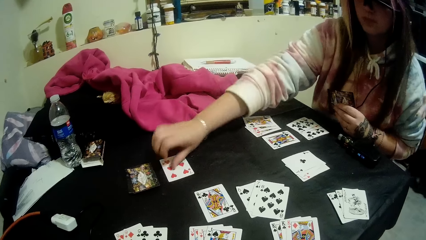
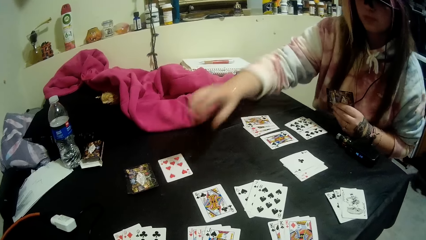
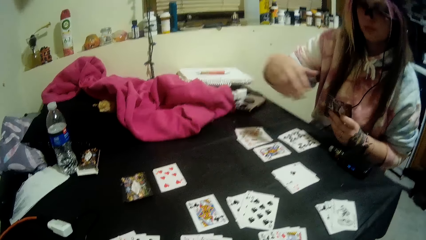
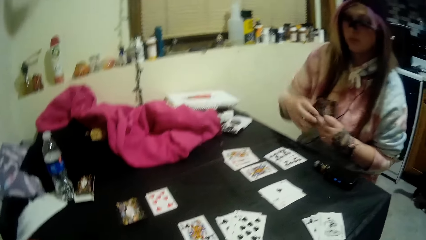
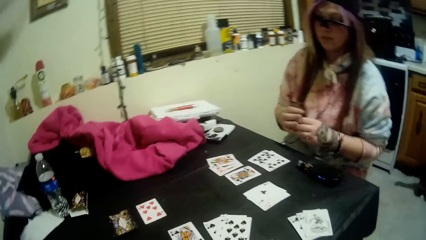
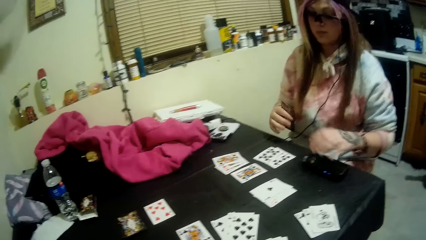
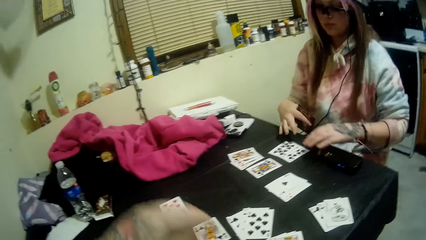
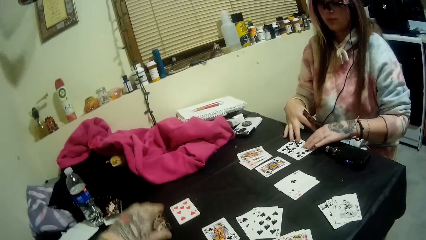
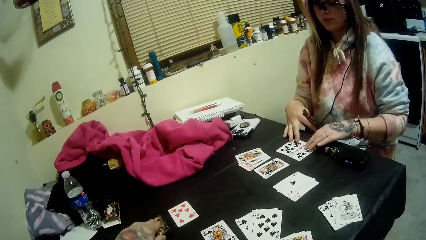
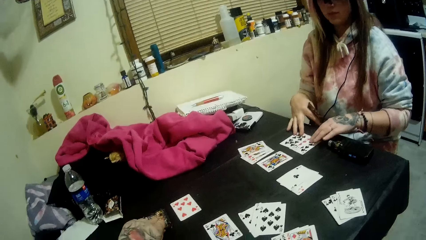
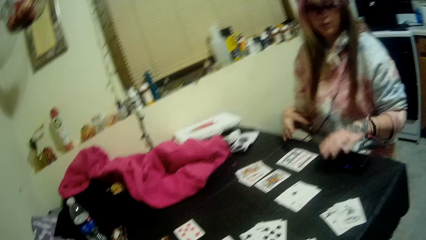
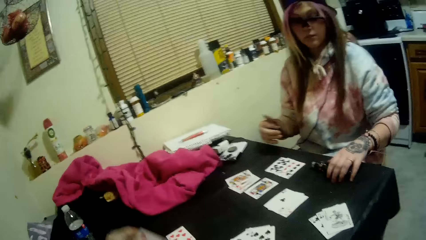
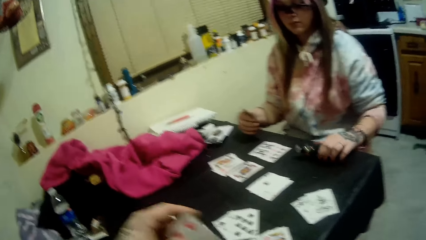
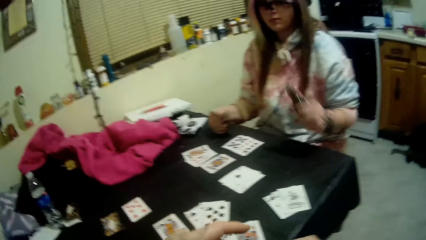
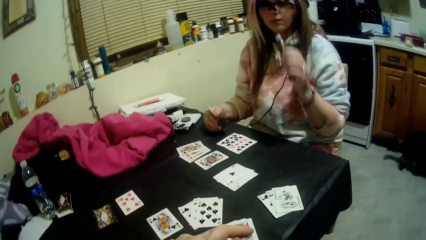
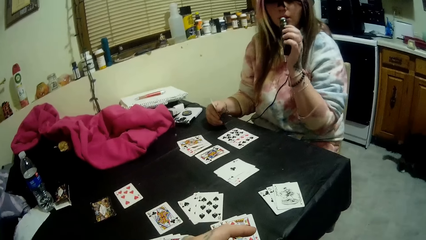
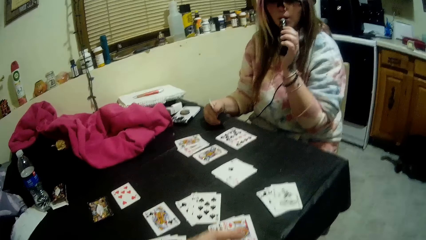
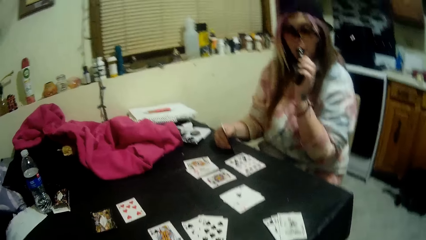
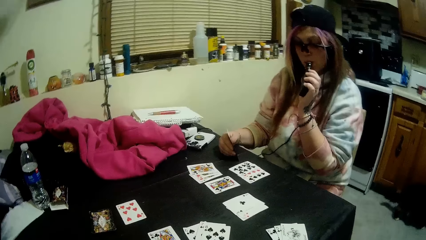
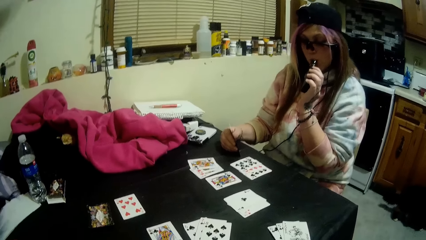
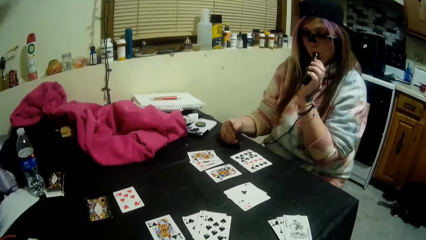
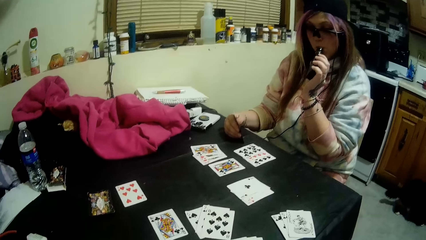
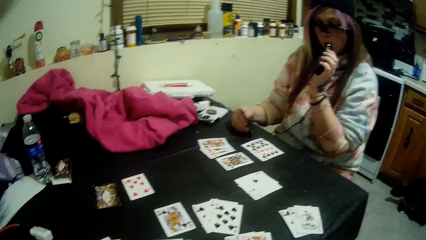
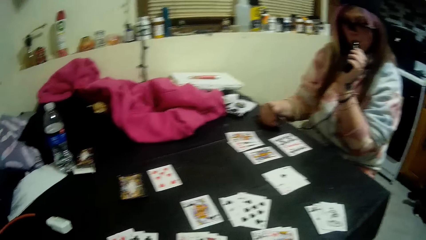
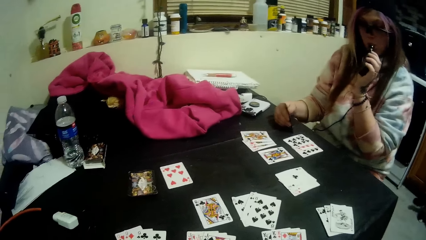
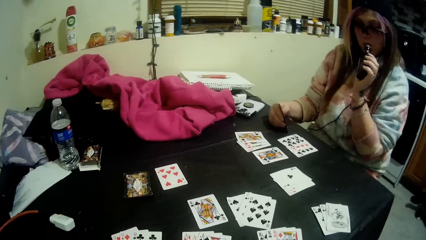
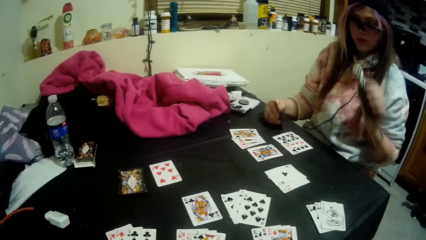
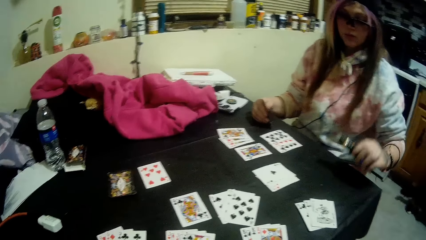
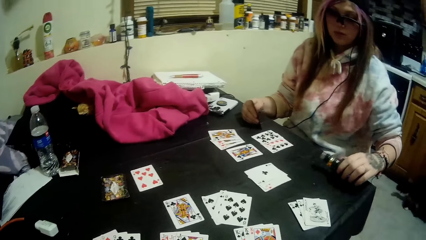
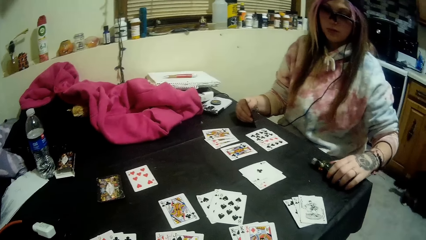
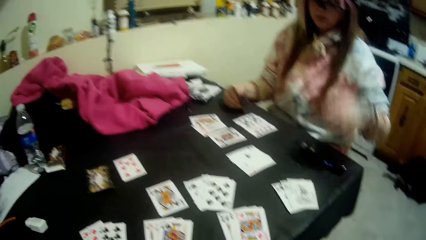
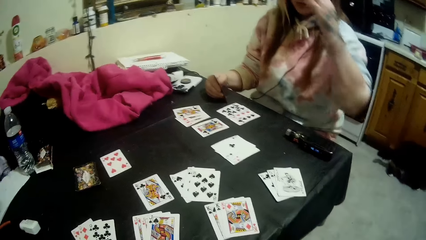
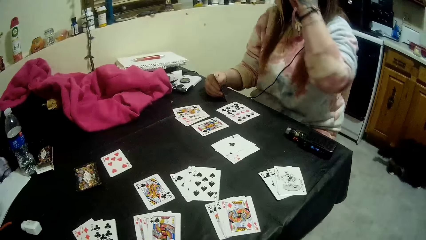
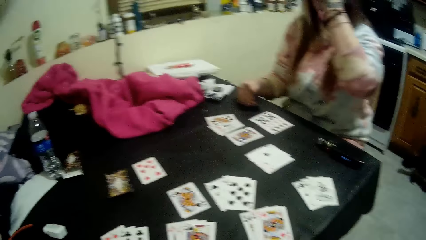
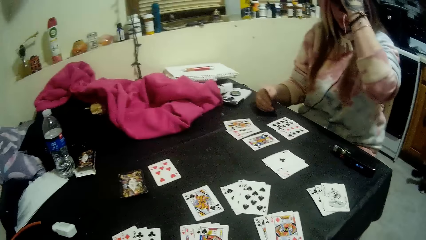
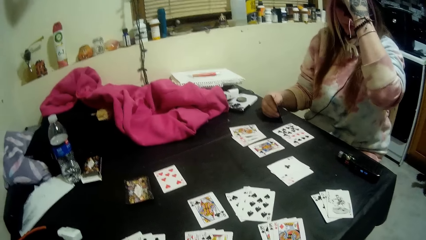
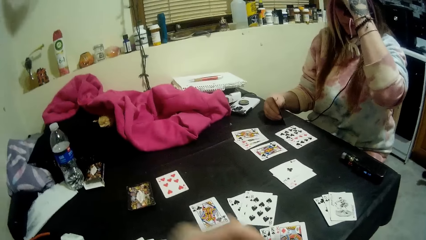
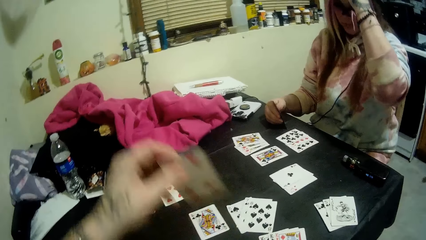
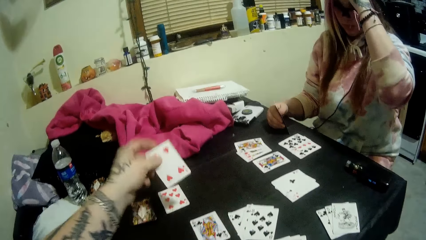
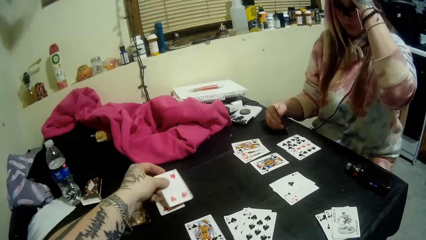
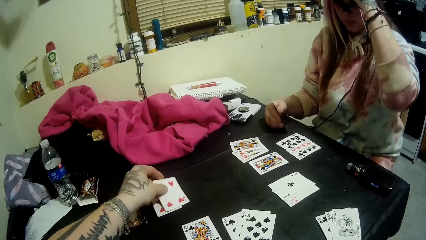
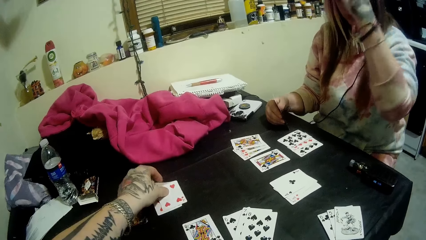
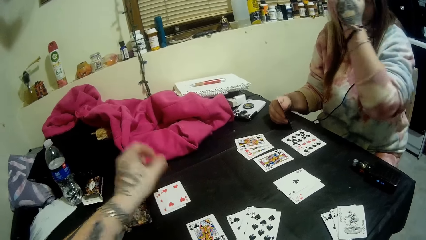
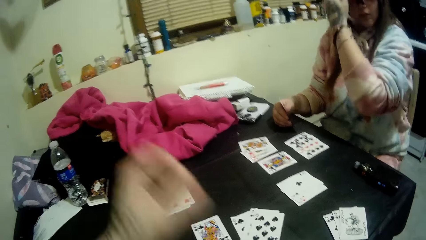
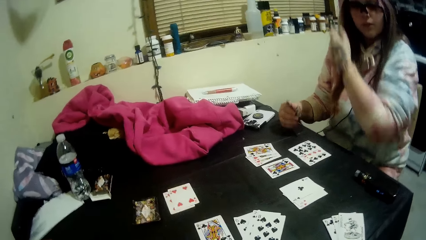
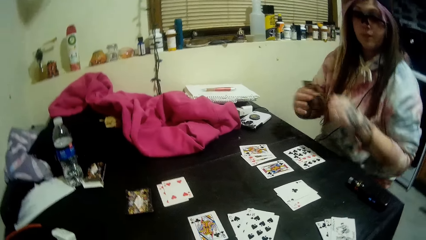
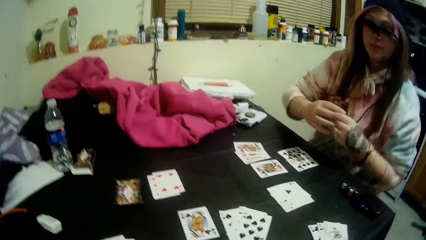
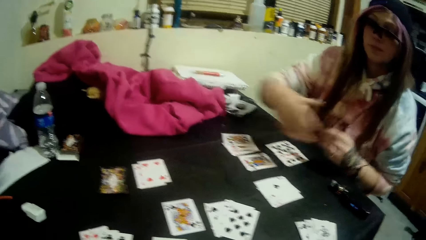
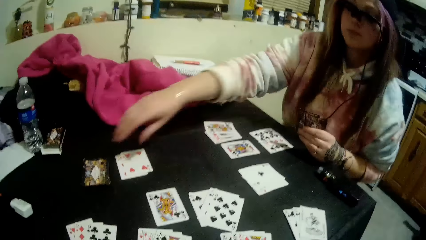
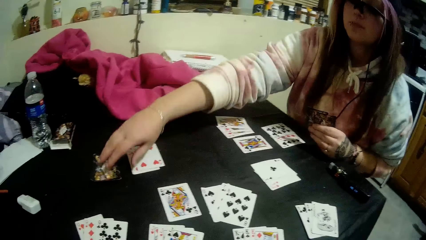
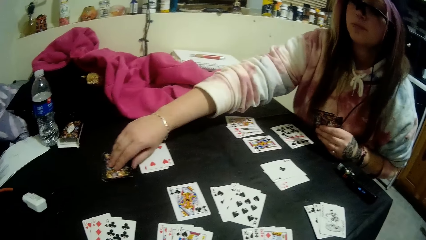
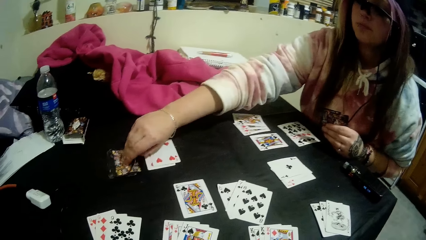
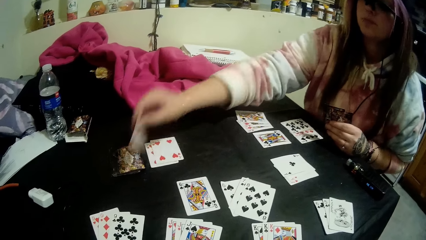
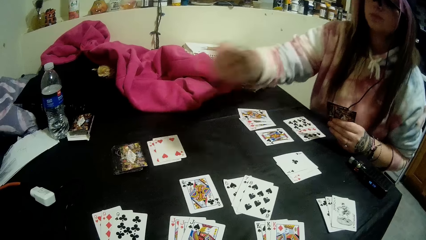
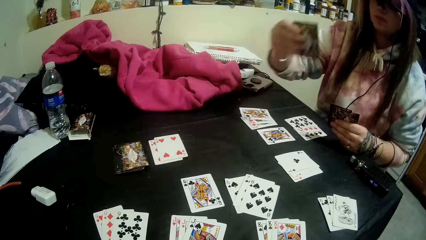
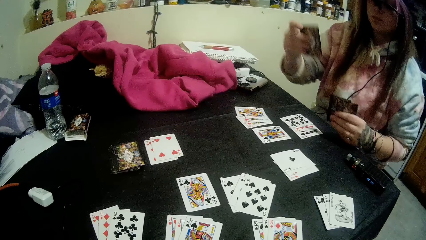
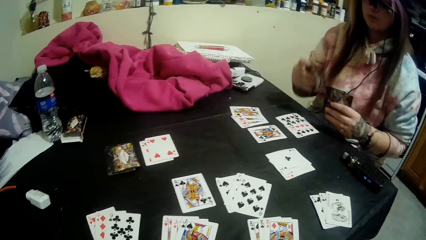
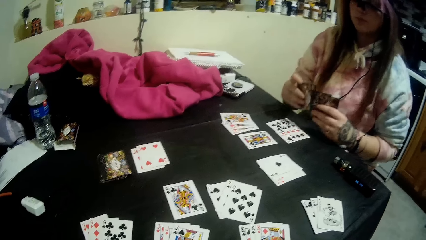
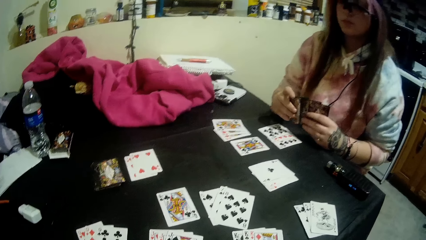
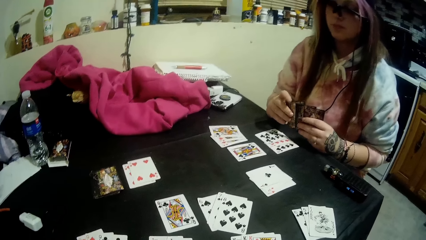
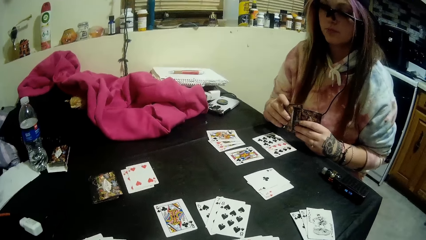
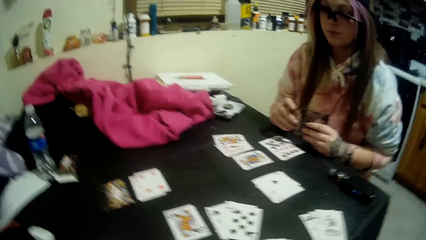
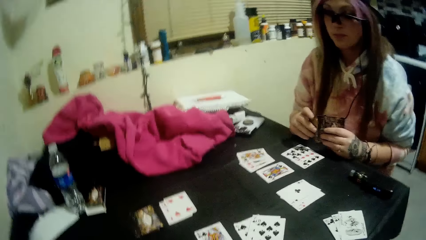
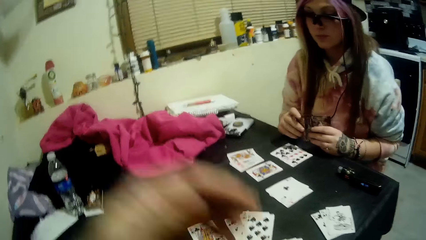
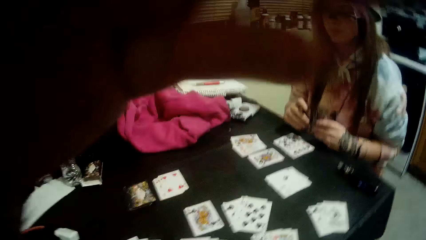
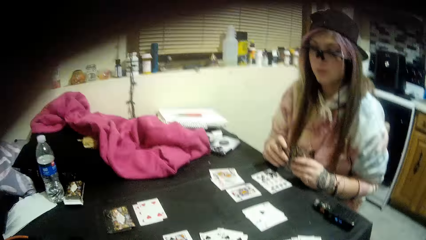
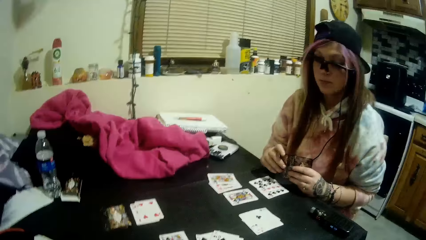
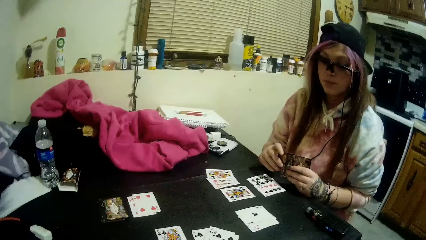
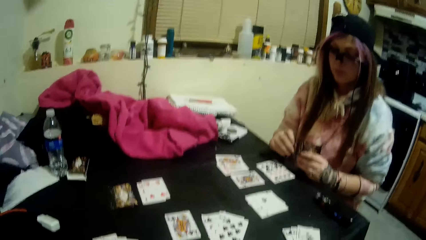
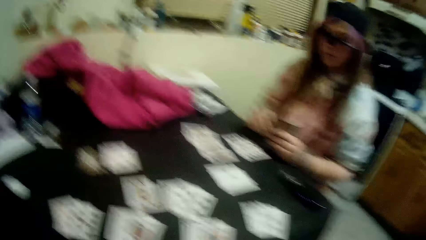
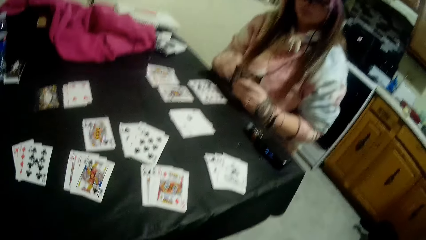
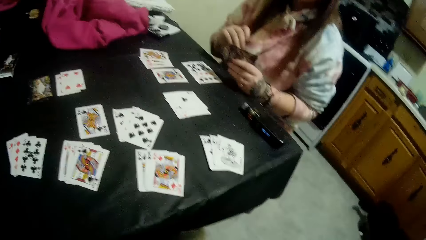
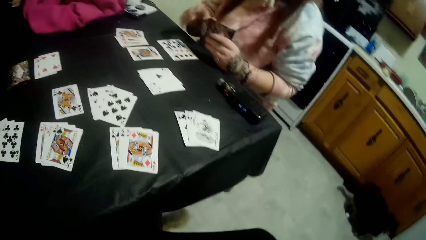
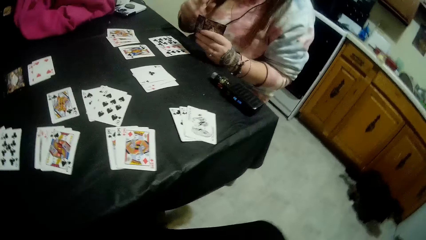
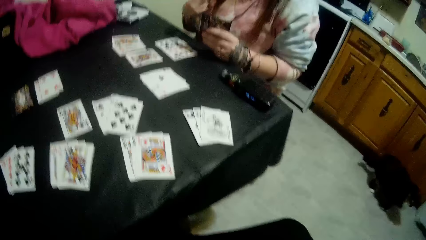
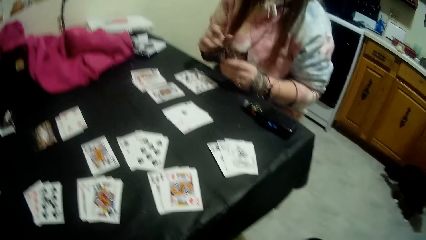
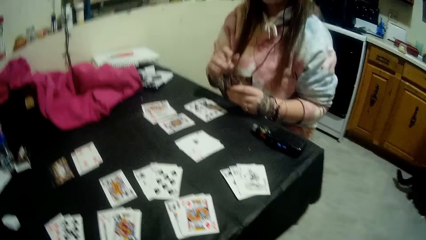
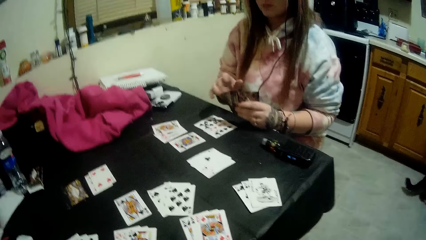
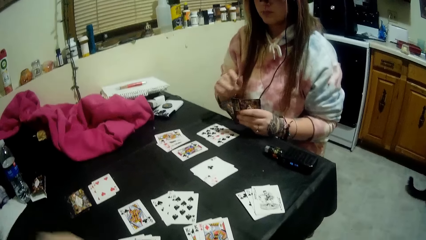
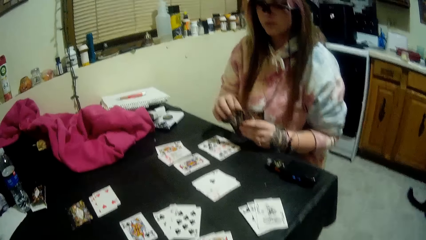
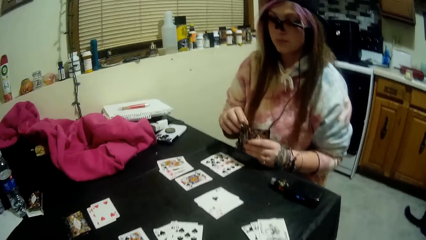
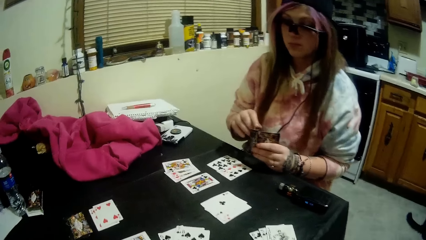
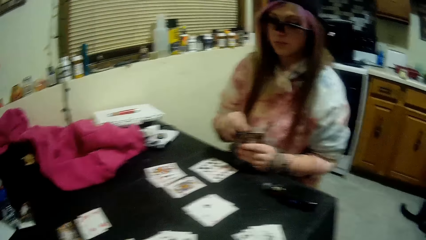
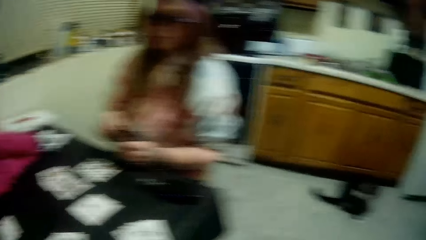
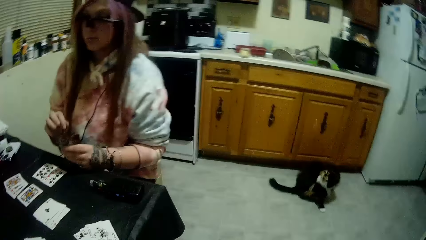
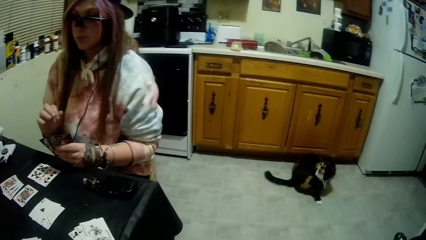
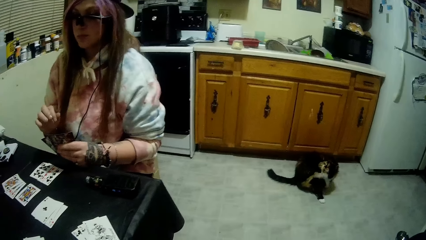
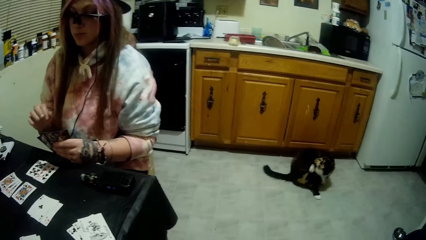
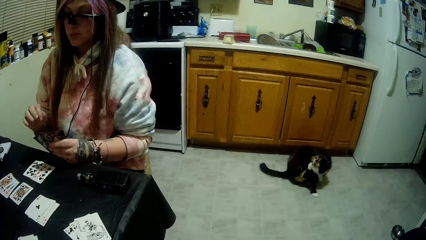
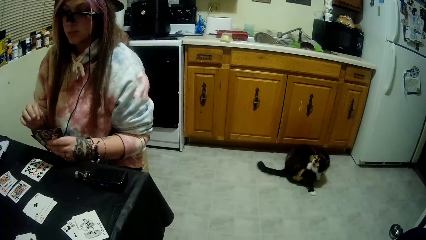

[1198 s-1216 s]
A woman drops a card on the table to form a new pile of cards with her right hand. The woman holds the cards and touches the cards. The camera wearer picks up a card from the closed deck of cards with his left hand. The woman adjusts the cards on the table with both hands. The woman picks up the bottle of smoke or vape from the table with her left hand, holds the vape, smokes the vape, puts the bottle of smoke in her mouth. The woman puts the bottle of smoke on the table with her left hand, adjusts her hair with her left hand, touches her hair. The camera wearer drops a card on the pile of cards with his left hand. The woman picks up a card from the closed deck of cards on the table with her right hand and holds the card. The camera wearer adjusts the camera with his left hand. He lifts the hand. He looks at the cards. The woman touches the card. A cat scratches its fur with its paws.
